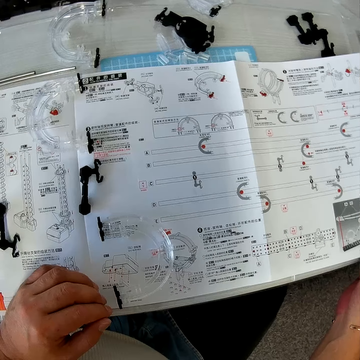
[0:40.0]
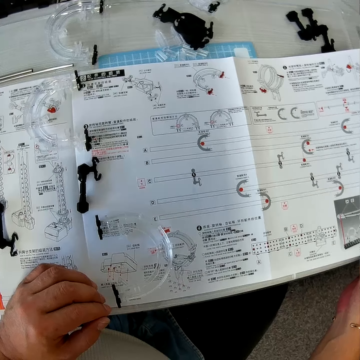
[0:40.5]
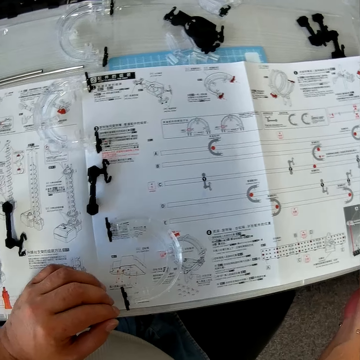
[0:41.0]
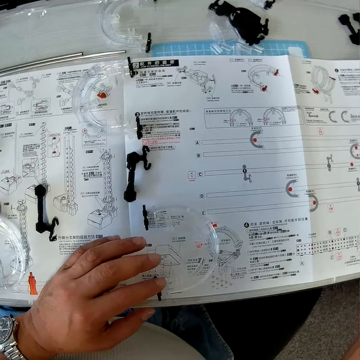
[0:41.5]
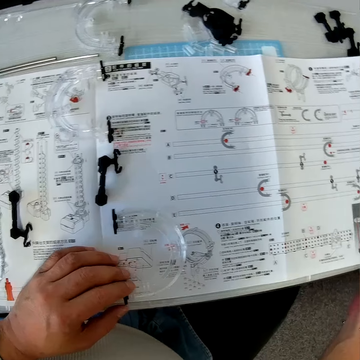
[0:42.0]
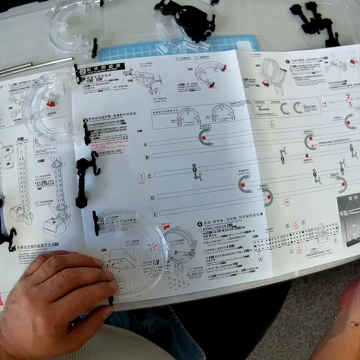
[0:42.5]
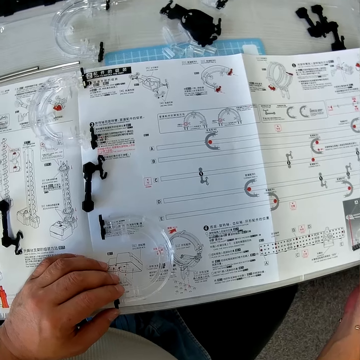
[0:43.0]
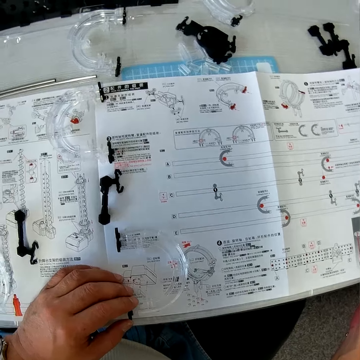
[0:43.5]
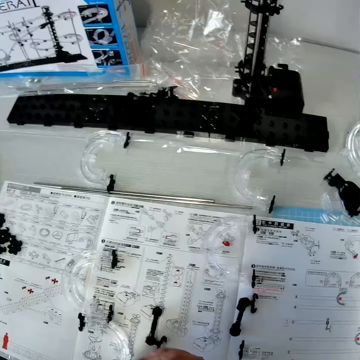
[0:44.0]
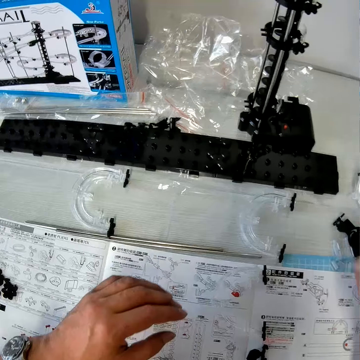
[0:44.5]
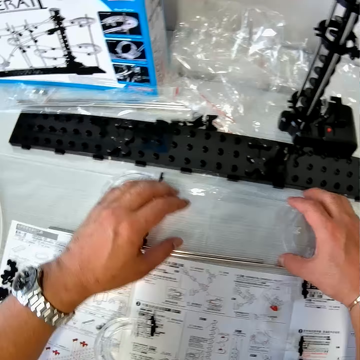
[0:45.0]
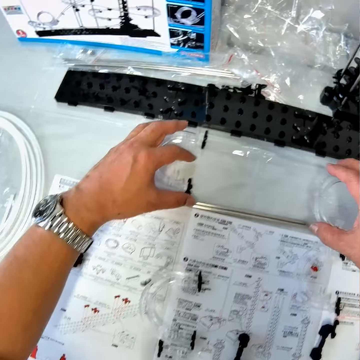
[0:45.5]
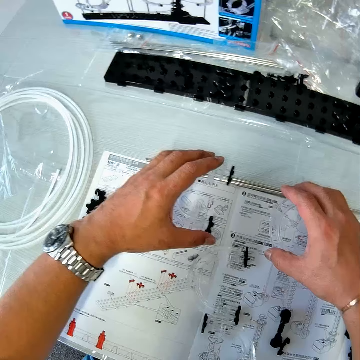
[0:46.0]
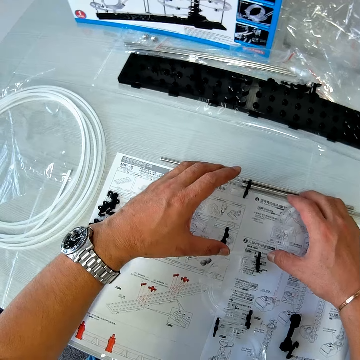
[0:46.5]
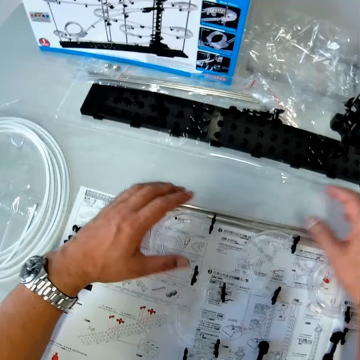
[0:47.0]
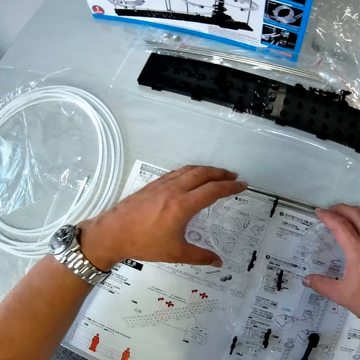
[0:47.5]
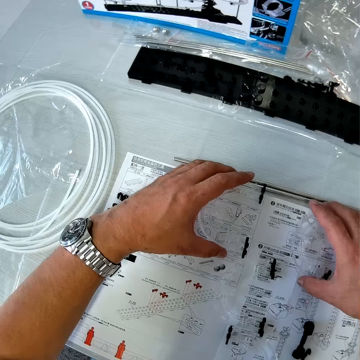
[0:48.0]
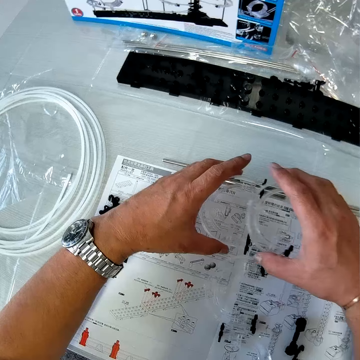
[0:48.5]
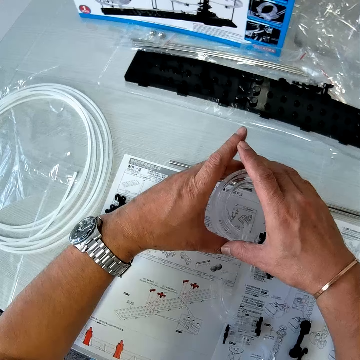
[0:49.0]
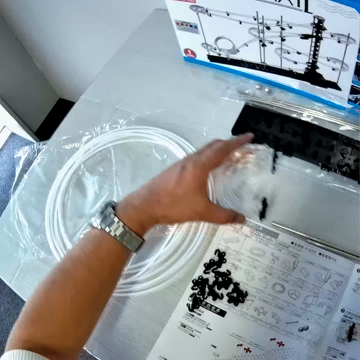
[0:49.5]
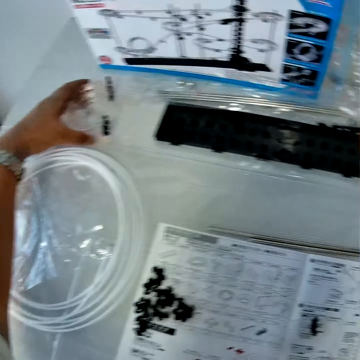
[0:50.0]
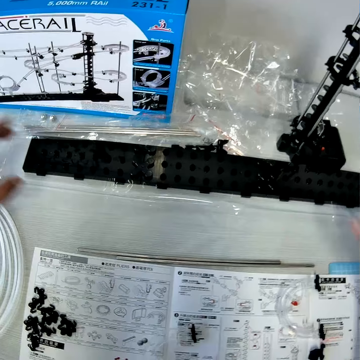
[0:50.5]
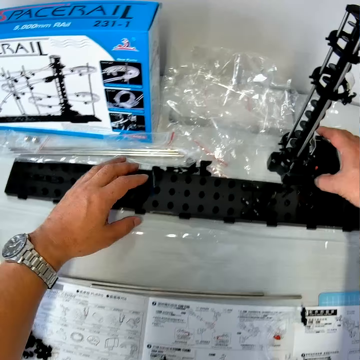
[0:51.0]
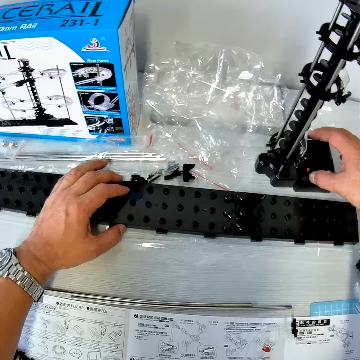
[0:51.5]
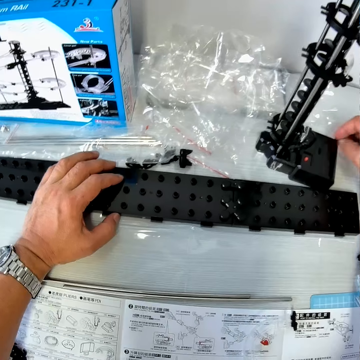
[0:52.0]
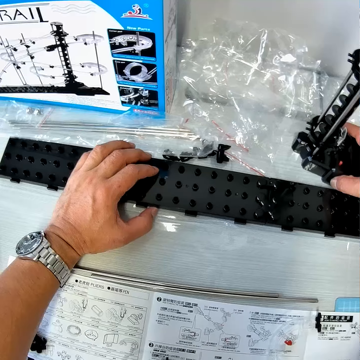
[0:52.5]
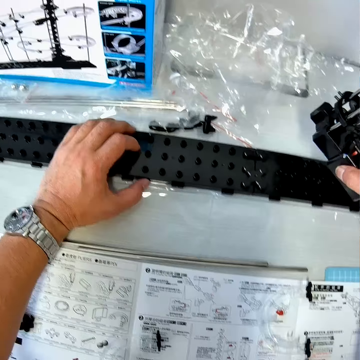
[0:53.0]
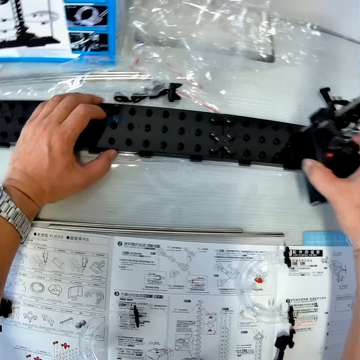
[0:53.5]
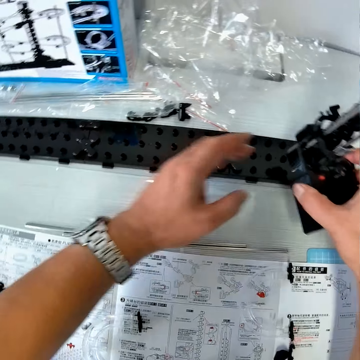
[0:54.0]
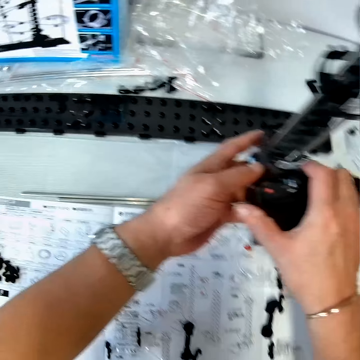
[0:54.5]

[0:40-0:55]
The camera wearer holds corner part B. He reads the manual. He repositions pieces of a mechanical model on the mechanical model chart with his hands. He picks up corner part A. He puts corner part A down. He puts corner part A together. He places a piece of the mechanical model on the other. He repositions the pieces of the mechanical model on the table with his left hand. He puts corner part A down. He holds base quantity 6. He picks up the part with the gear box. He places his hands on the pieces of the mechanical model. He carries a piece of the mechanical model with his hands.

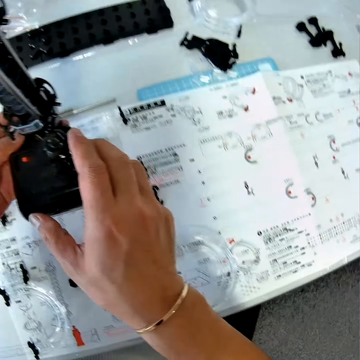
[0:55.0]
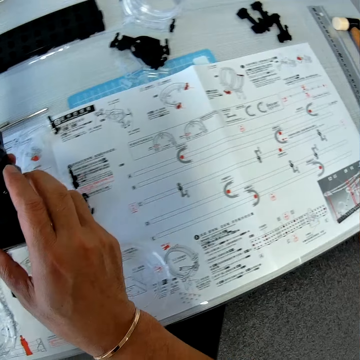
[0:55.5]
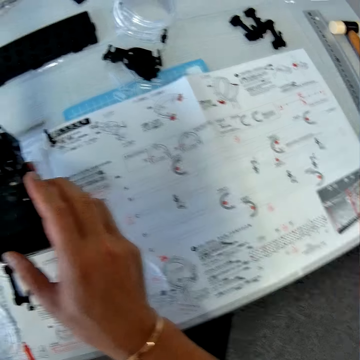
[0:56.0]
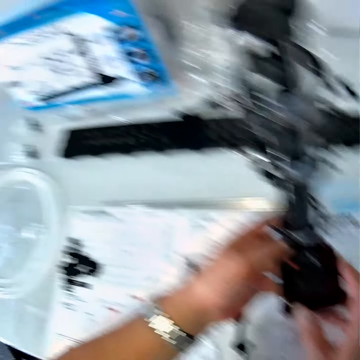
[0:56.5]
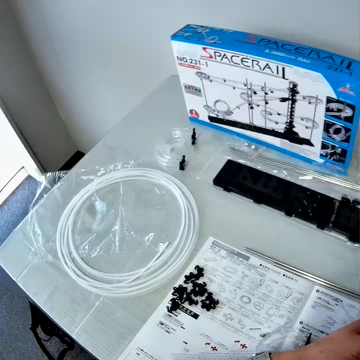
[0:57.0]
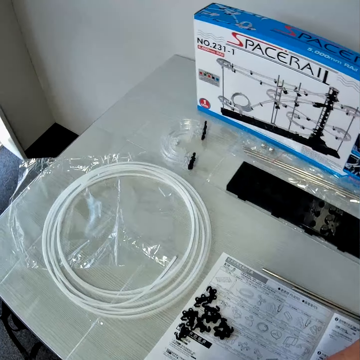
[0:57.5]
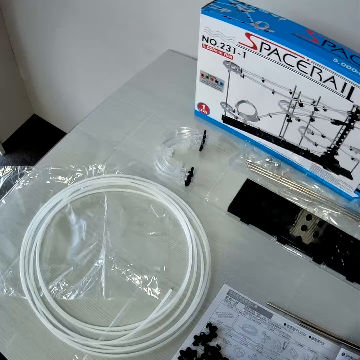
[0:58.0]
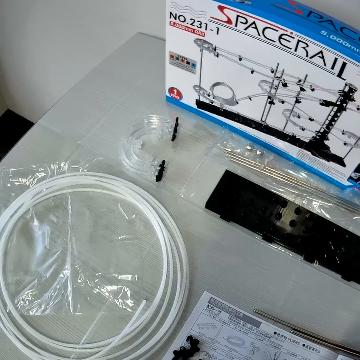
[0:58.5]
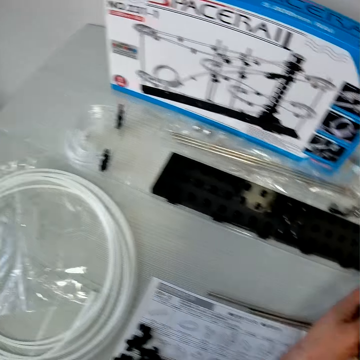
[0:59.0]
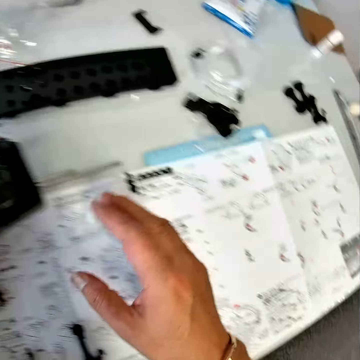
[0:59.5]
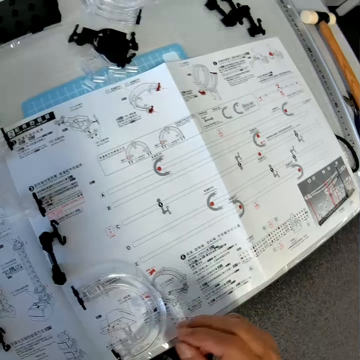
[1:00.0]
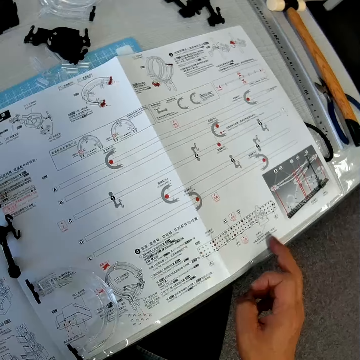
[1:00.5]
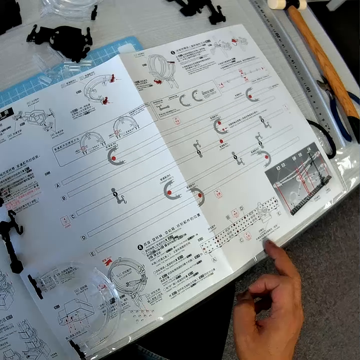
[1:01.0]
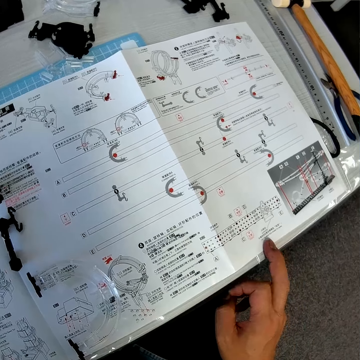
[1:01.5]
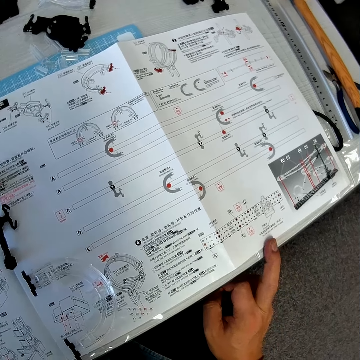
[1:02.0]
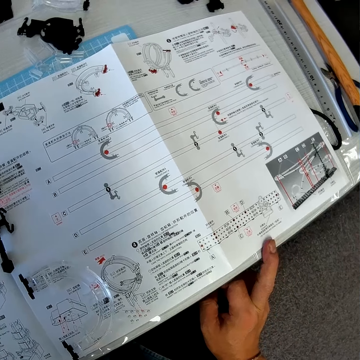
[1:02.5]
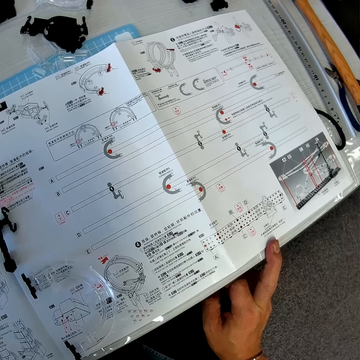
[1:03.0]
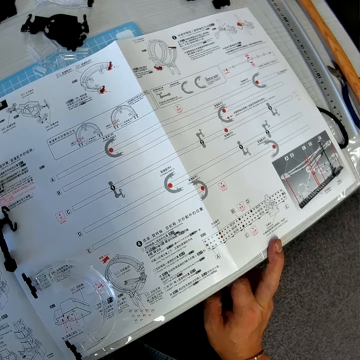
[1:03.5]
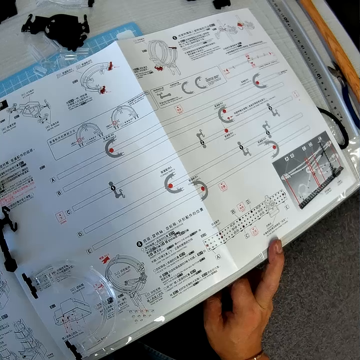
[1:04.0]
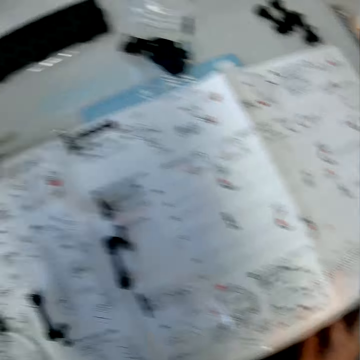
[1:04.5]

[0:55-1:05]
The camera wearer looks at the manual. He looks at the structure on the box. He drops the piece of the mechanical model on the table with his left hand. He looks at the manual. He places his right middle finger on the mechanical model chart. He taps on the manual. He looks at the manual.

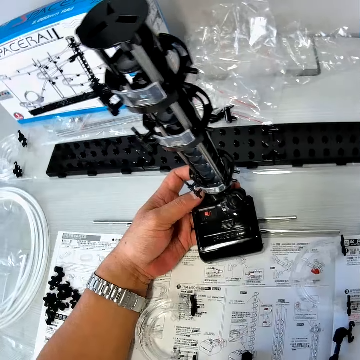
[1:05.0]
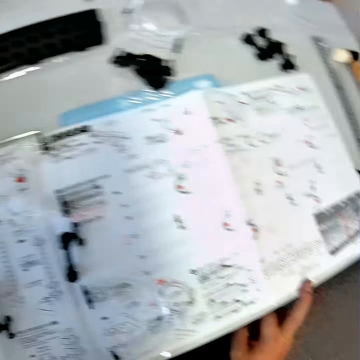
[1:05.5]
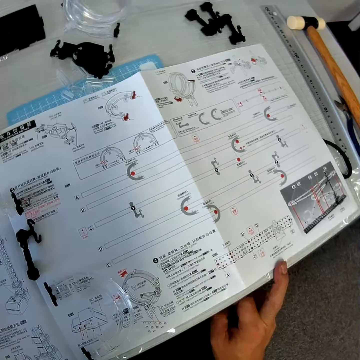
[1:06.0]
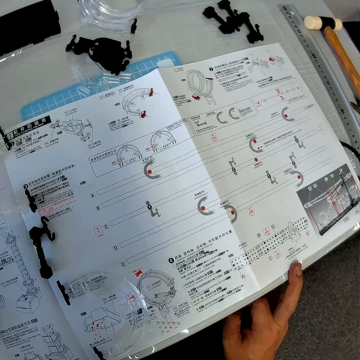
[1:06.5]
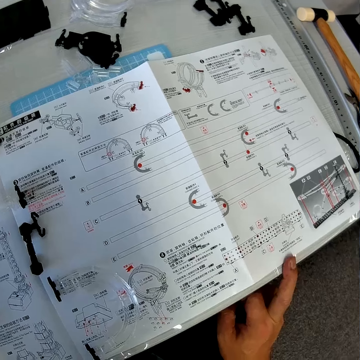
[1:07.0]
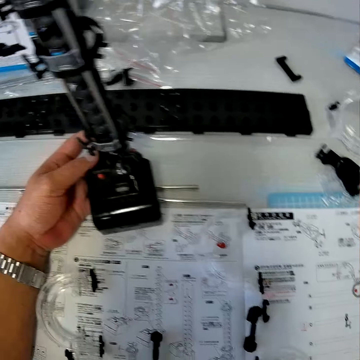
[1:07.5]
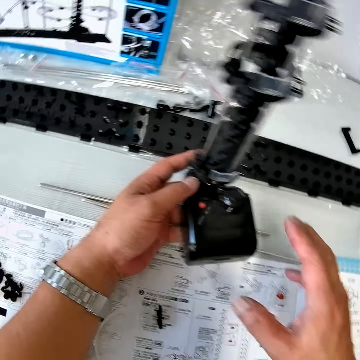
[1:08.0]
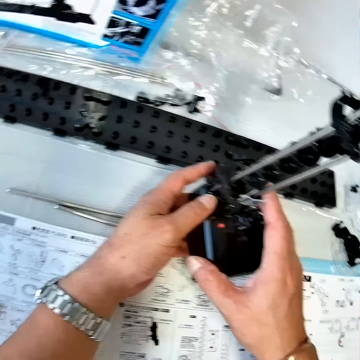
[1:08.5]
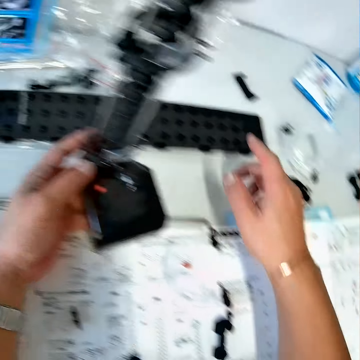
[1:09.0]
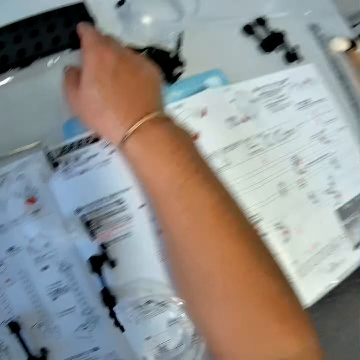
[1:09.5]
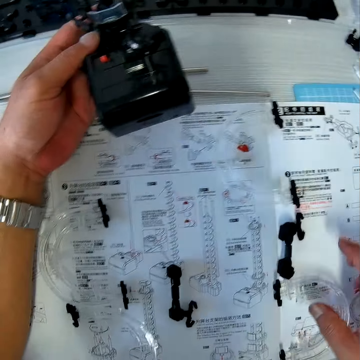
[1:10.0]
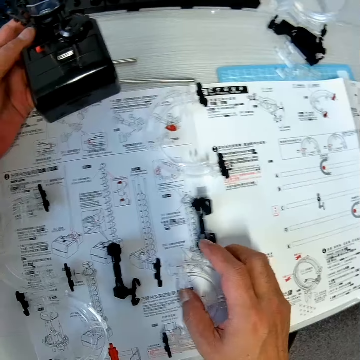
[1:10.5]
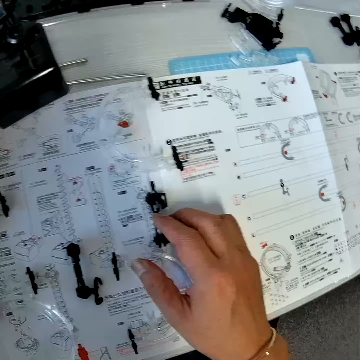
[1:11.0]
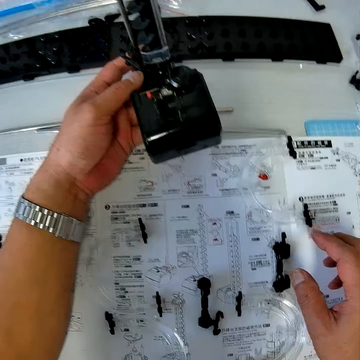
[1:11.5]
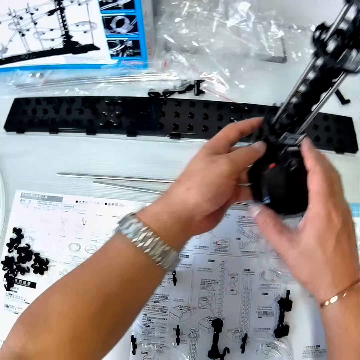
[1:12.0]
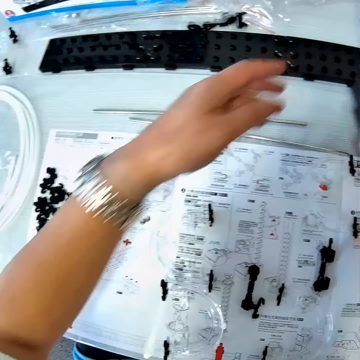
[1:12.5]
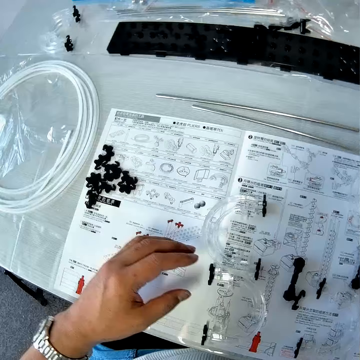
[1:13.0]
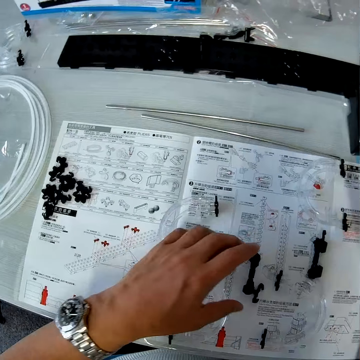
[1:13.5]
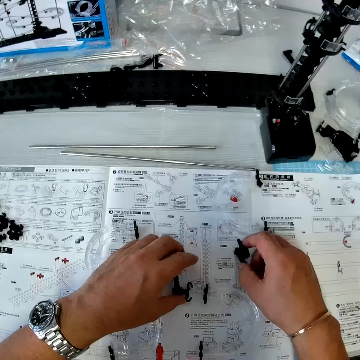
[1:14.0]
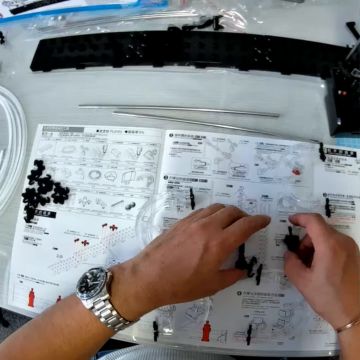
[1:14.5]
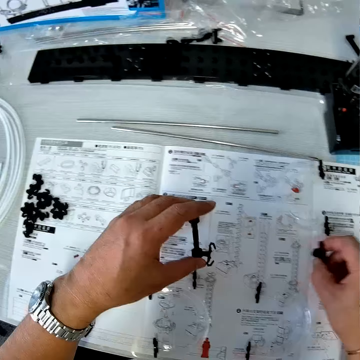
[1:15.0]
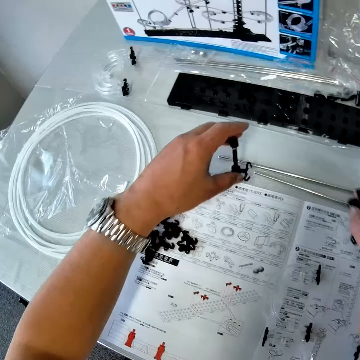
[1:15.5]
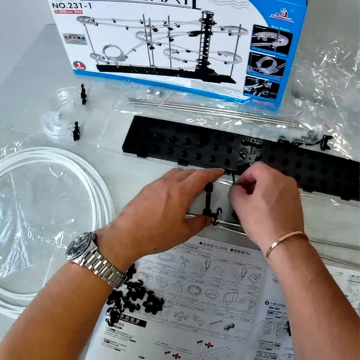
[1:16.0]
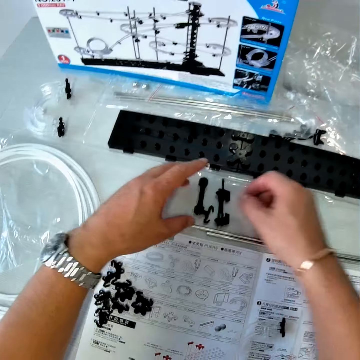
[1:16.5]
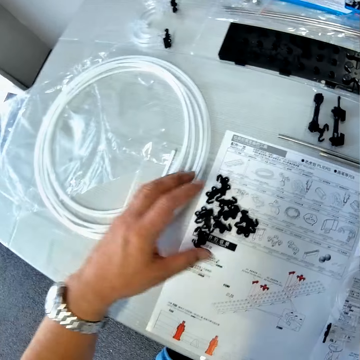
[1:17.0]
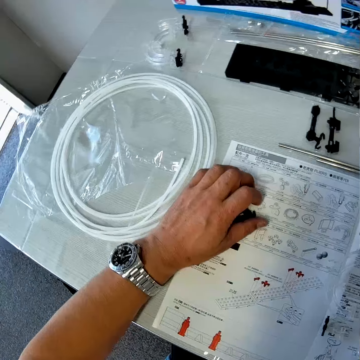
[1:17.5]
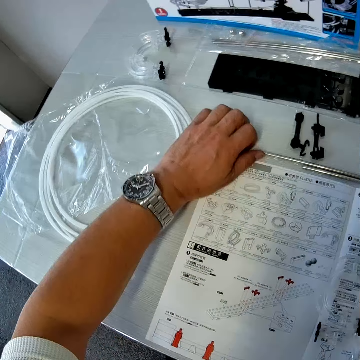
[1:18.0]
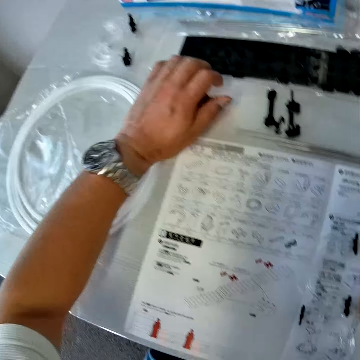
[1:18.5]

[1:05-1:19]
The camera wearer holds assembled parts of a space rail. He looks at the manual. He holds the assembled parts of the space rail. He touches a piece of a mechanical model in his left hand with his right hand. He places his right index finger on a mechanical model piece on the table. He holds the base. He adjusts pieces of the mechanical model on the mechanical model chart with his right hand. He passes a mechanical model piece from his right hand to his left hand. He holds the assembled part with the gear box. He drops the mechanical model piece on the table with his right hand. He picks up pieces of the mechanical model from the mechanical model chart with his hands. He drops the pieces of the mechanical model on the table with his hands. He moves pieces of the mechanical model away from the chart to the table with his left hand.
